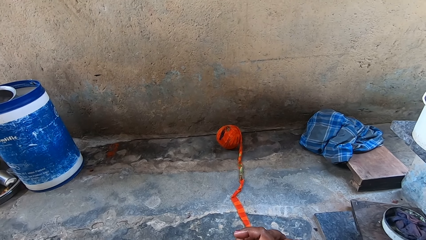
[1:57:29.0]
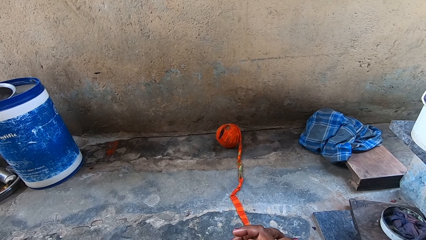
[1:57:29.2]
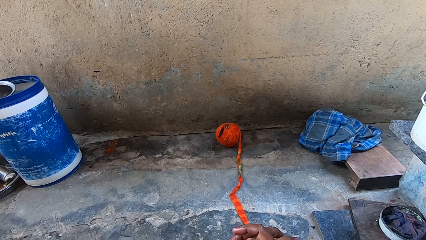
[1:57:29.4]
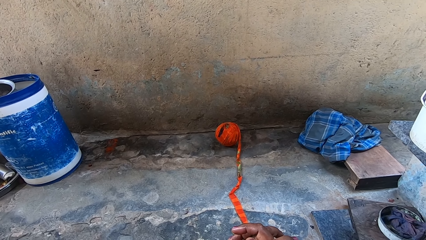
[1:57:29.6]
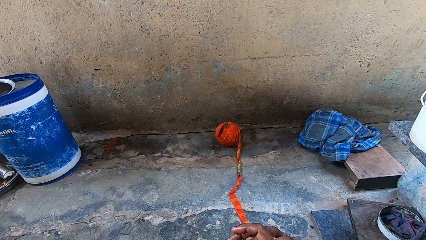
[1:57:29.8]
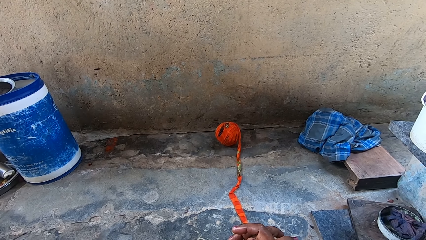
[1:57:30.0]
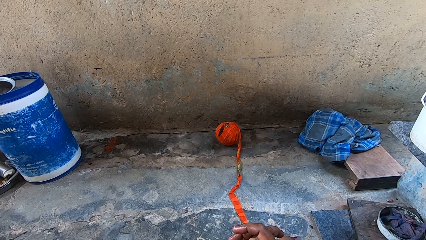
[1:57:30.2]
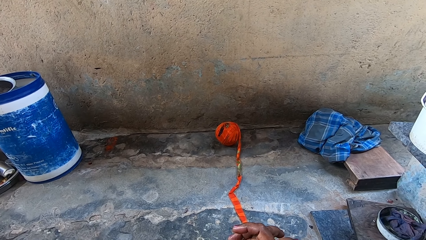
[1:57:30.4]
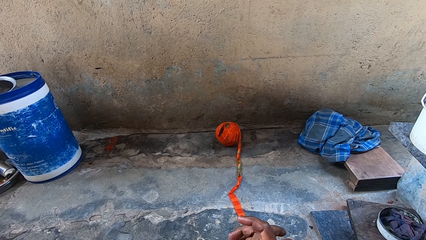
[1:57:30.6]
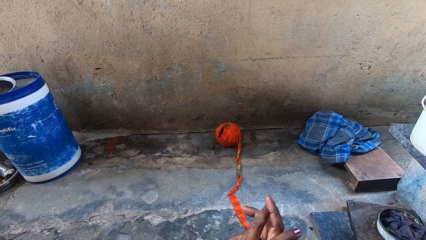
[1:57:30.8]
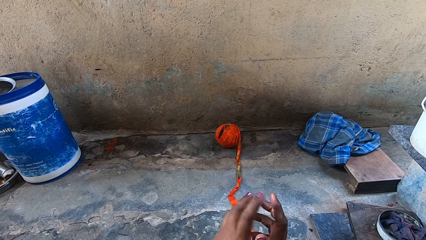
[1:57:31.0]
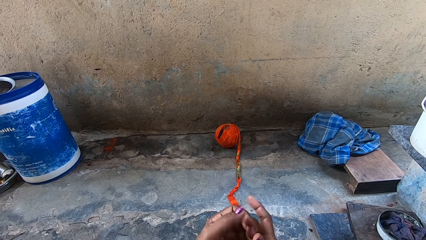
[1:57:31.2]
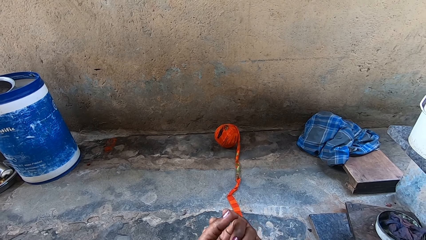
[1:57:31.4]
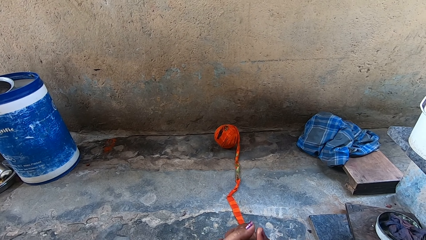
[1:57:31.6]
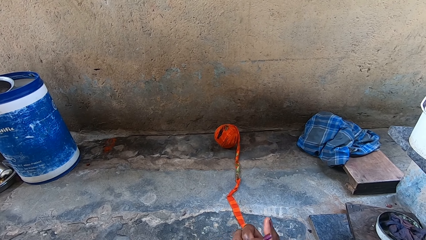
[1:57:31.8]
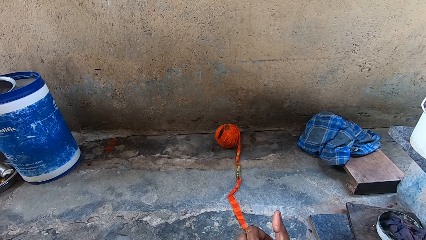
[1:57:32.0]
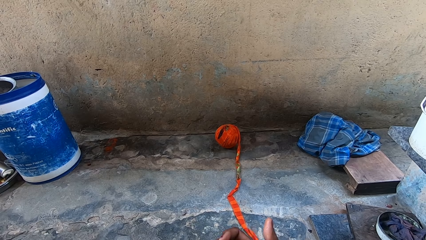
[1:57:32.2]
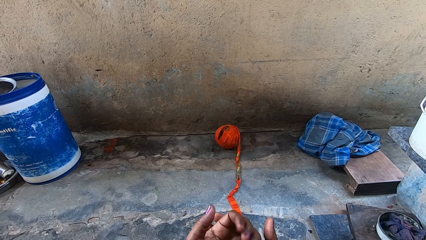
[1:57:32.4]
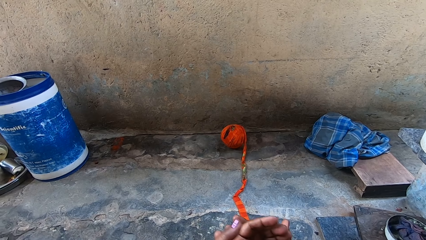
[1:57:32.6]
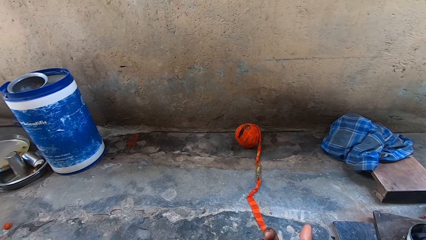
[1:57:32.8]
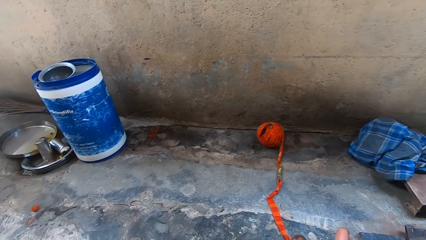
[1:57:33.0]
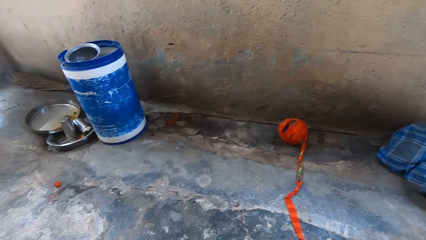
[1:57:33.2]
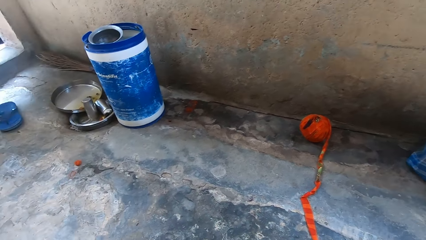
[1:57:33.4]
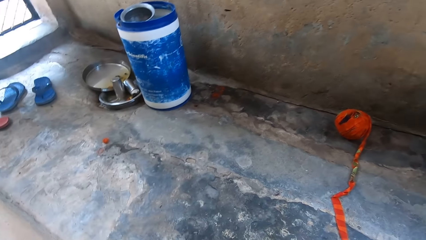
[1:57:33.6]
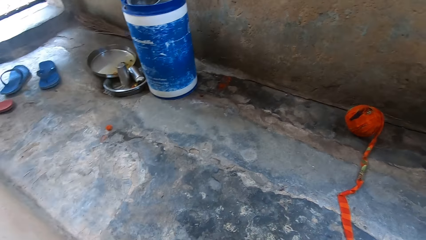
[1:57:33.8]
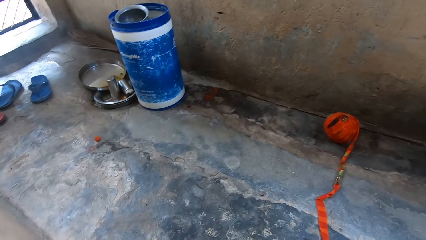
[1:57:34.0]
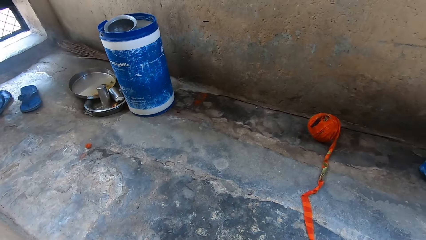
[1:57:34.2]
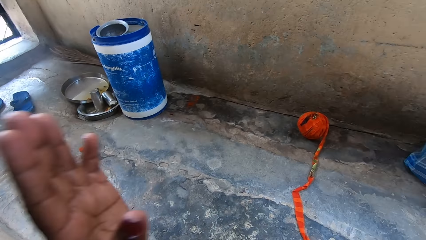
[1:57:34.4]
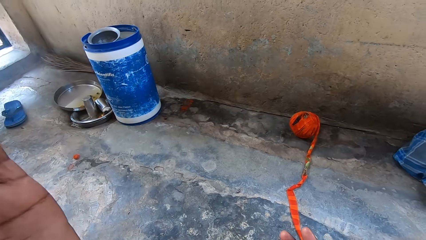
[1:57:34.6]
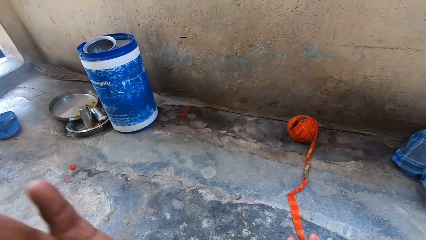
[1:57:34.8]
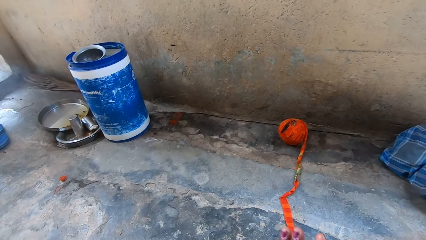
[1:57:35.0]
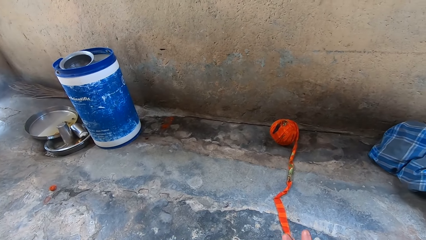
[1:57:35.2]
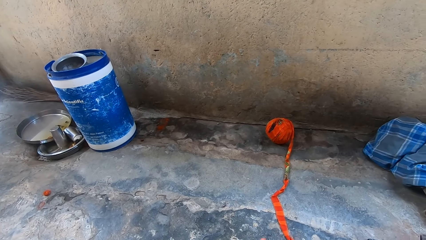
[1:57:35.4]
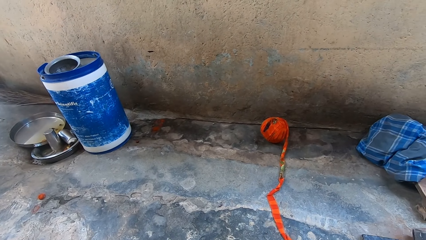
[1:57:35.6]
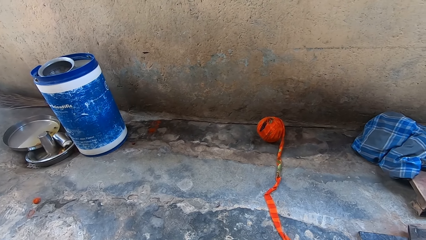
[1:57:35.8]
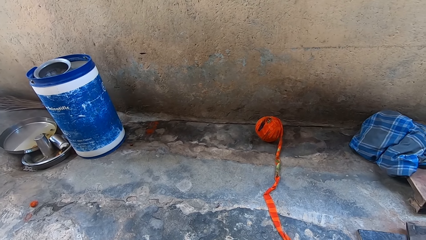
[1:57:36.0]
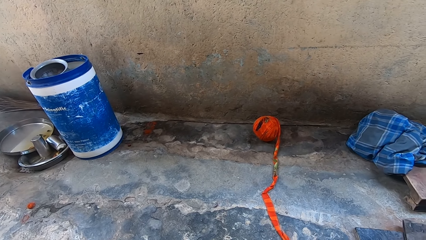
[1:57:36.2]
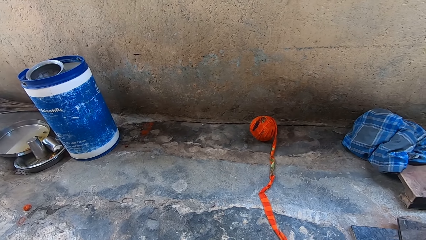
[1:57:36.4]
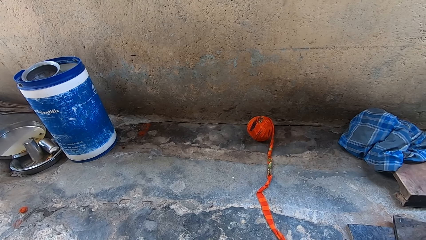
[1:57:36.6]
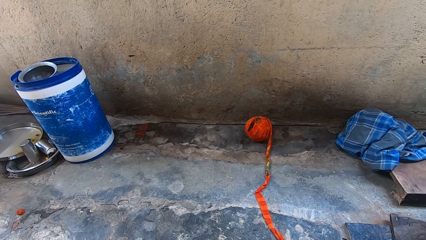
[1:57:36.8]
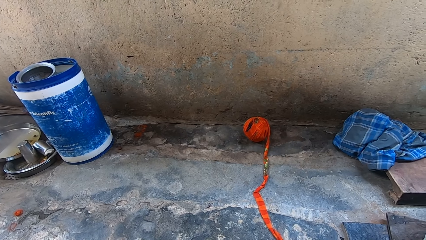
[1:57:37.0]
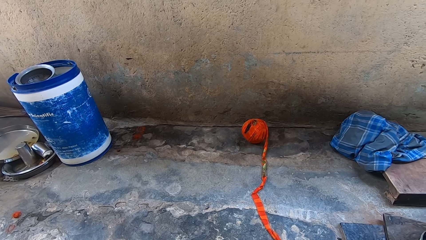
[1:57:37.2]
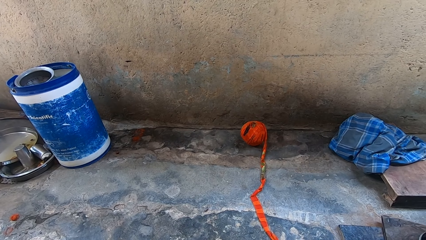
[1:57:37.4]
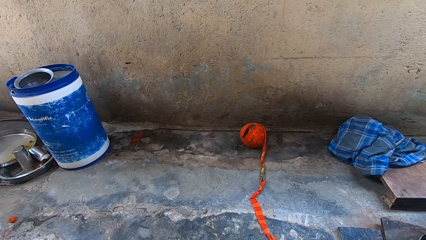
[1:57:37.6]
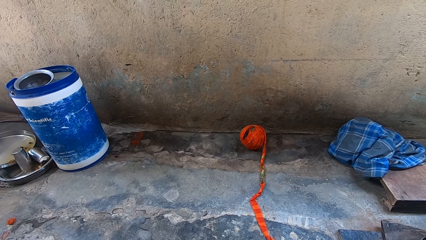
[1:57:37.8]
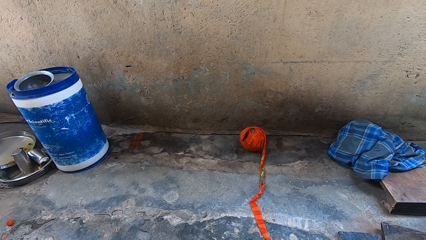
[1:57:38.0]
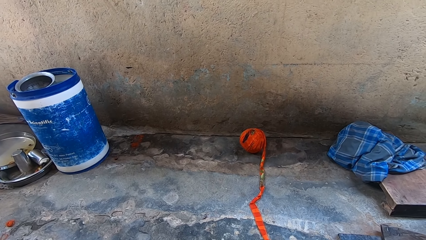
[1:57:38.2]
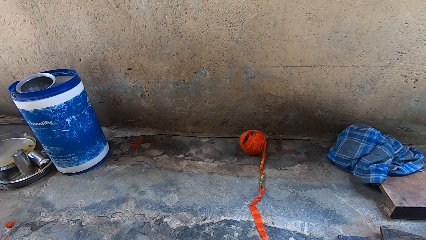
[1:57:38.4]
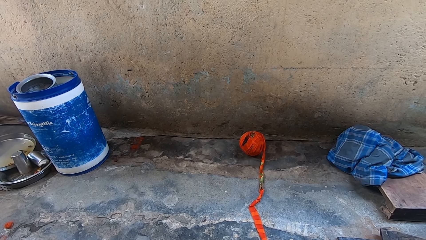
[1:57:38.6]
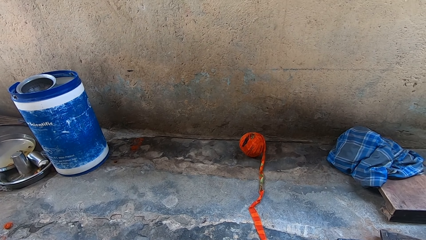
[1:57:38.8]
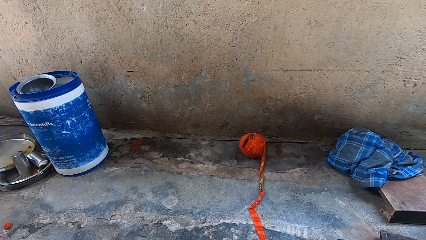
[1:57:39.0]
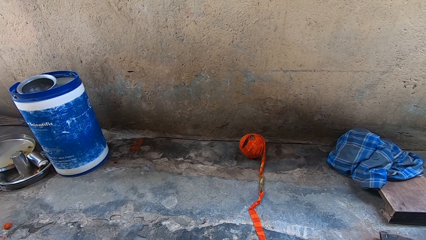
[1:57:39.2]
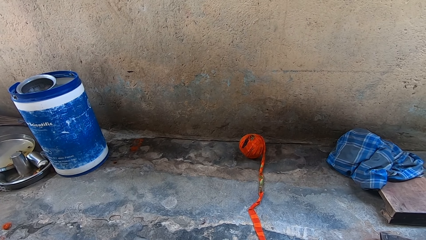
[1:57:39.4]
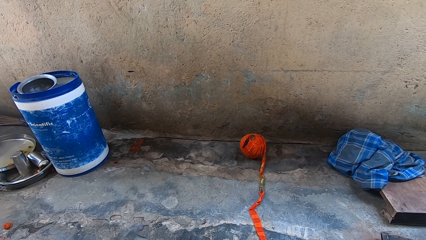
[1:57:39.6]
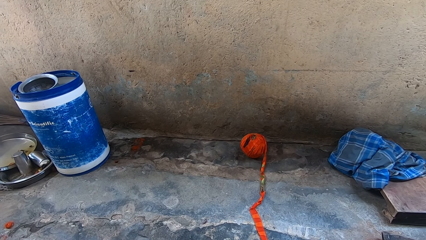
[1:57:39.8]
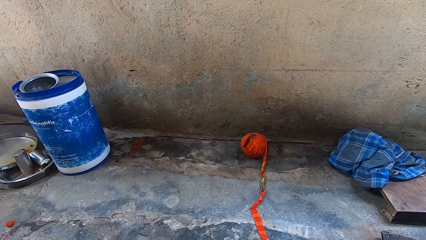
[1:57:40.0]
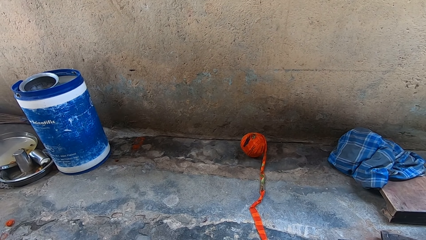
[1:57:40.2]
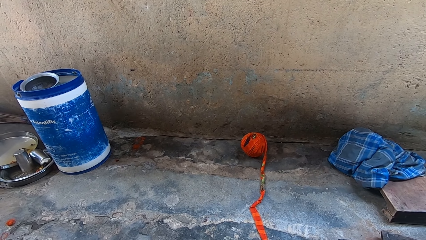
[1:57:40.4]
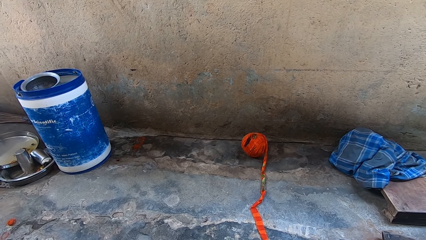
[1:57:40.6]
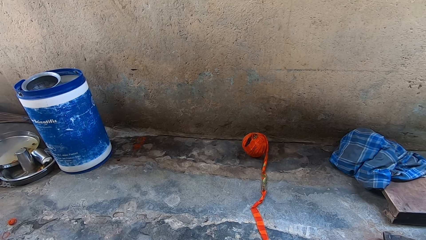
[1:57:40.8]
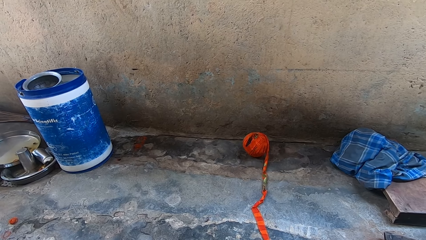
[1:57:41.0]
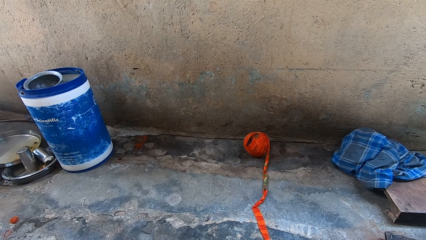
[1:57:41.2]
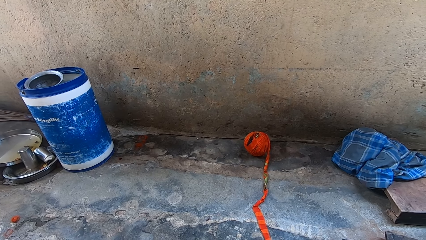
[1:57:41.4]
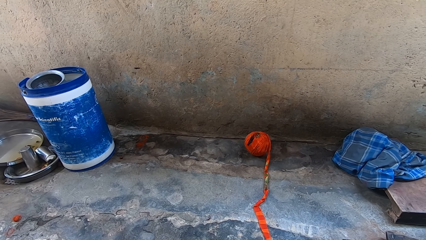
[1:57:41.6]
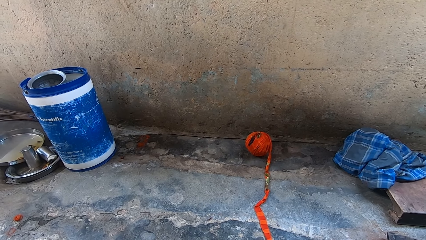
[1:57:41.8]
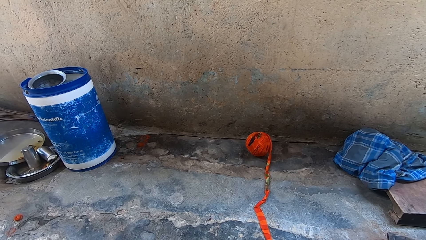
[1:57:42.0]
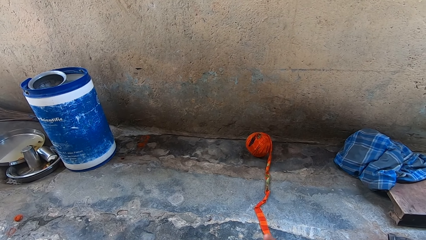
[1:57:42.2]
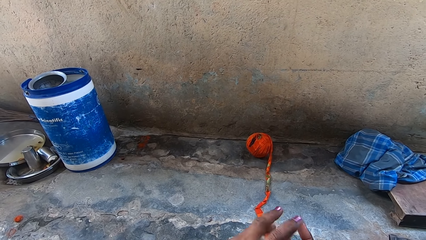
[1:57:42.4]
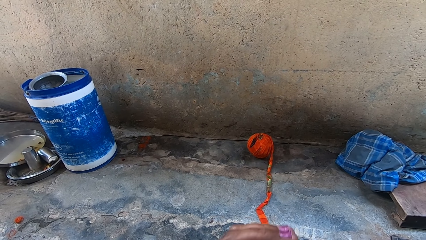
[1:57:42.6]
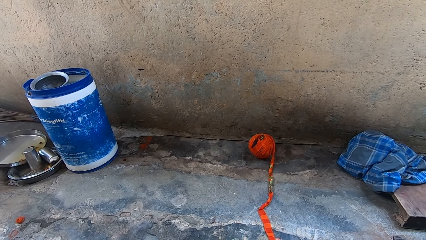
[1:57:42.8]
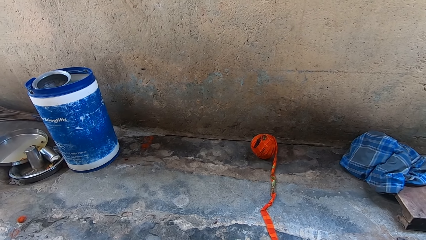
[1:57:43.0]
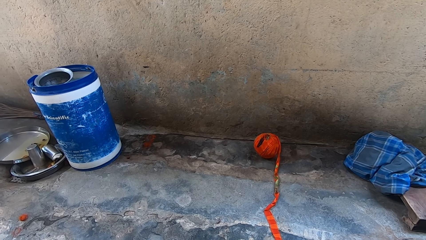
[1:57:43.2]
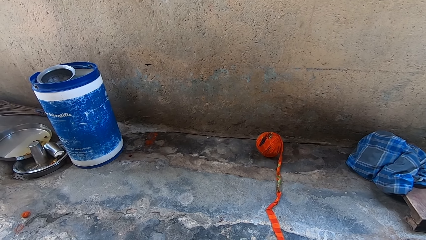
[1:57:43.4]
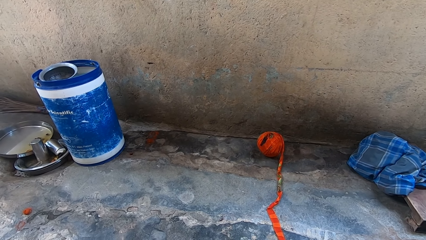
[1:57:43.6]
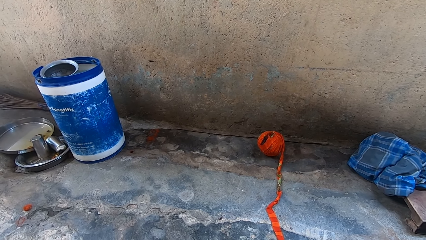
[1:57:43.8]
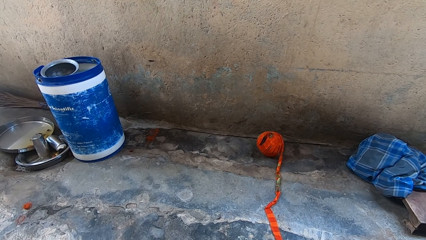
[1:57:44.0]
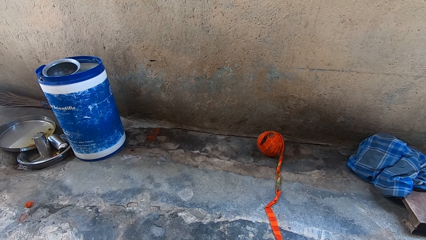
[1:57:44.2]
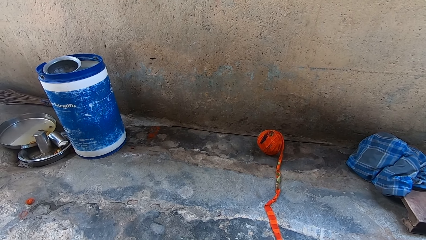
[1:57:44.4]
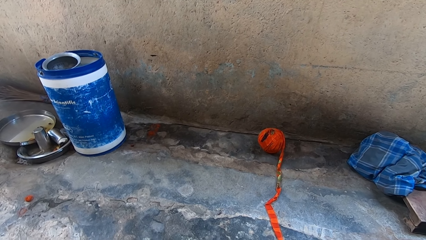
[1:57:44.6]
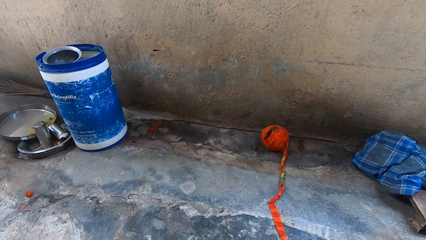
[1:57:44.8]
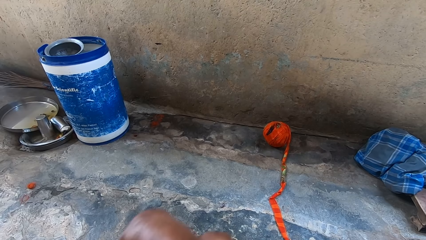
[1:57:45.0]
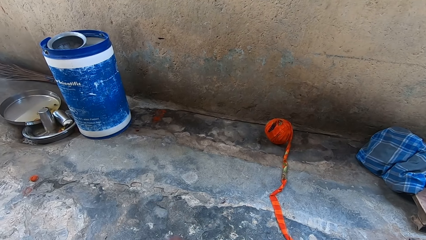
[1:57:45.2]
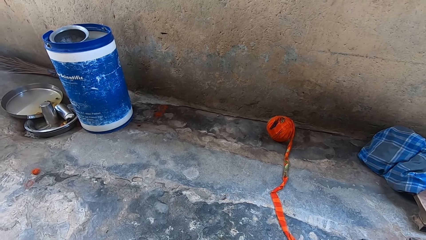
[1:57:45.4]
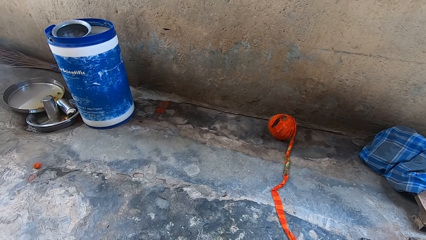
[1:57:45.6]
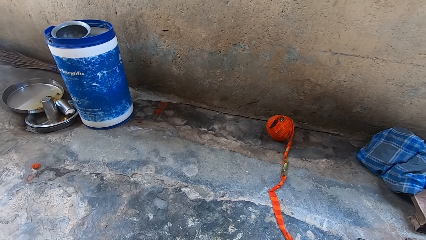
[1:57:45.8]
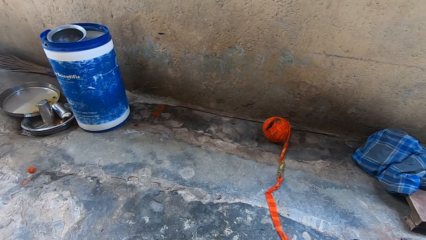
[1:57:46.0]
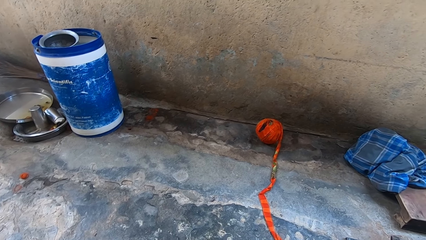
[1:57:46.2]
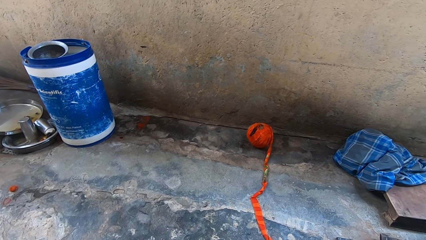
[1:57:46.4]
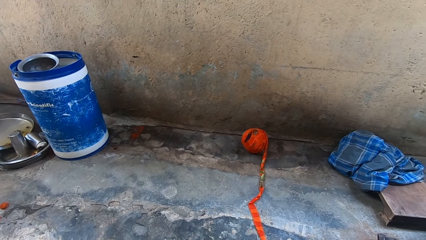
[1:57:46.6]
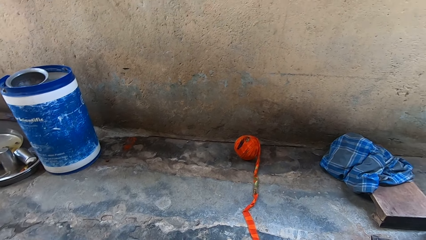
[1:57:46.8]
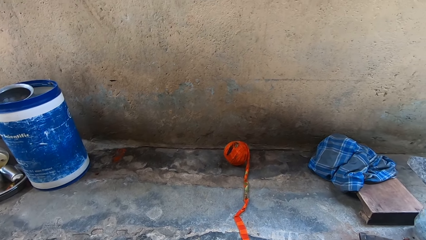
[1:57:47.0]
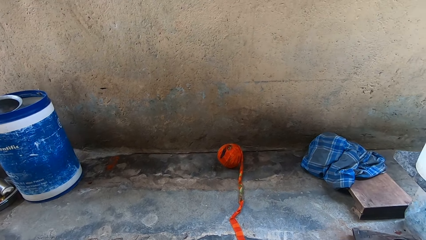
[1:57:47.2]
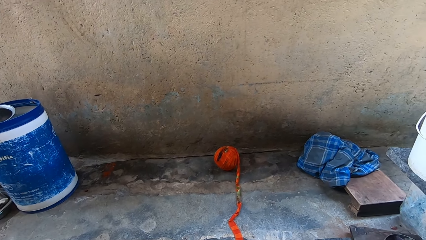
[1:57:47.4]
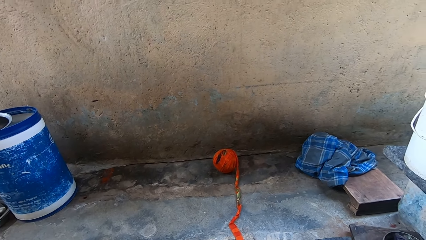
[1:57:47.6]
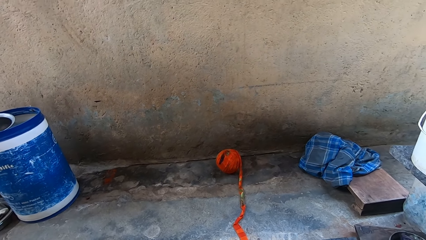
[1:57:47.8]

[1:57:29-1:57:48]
The camera wearer rubs her hands together again. She raises her left hand. She looks around.
